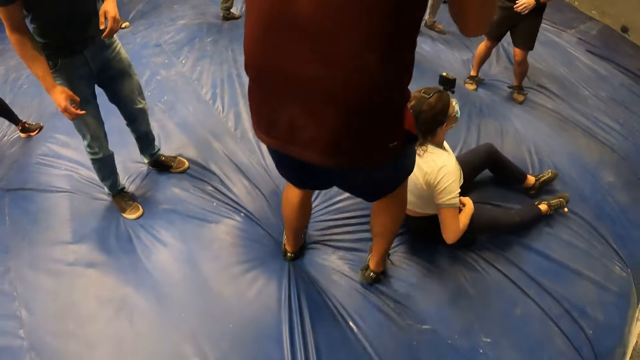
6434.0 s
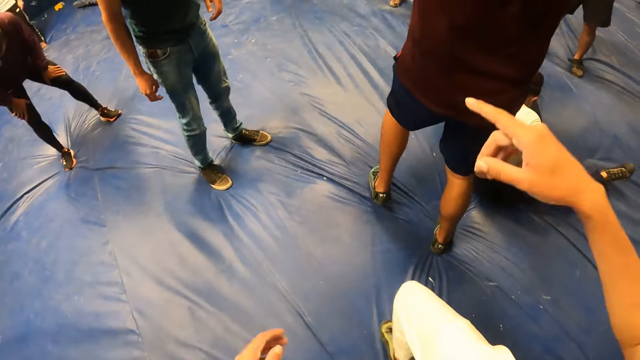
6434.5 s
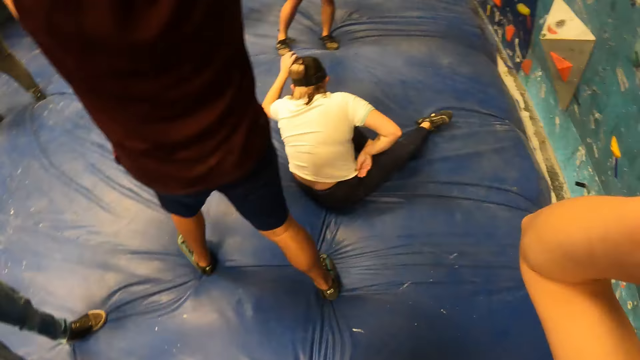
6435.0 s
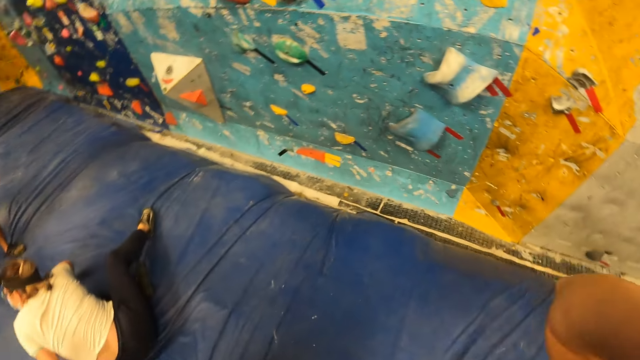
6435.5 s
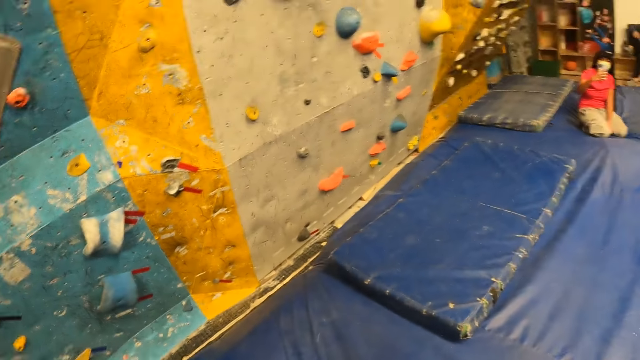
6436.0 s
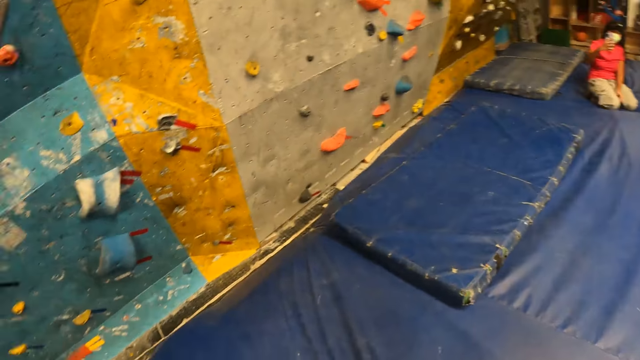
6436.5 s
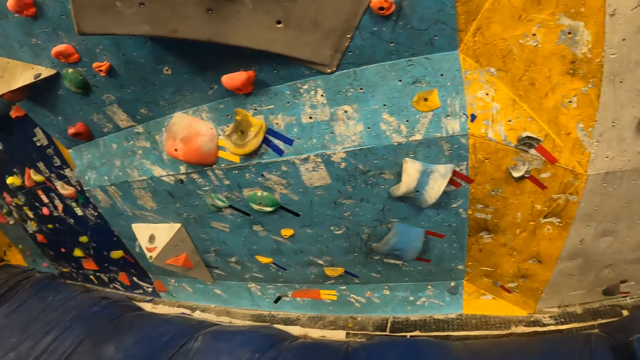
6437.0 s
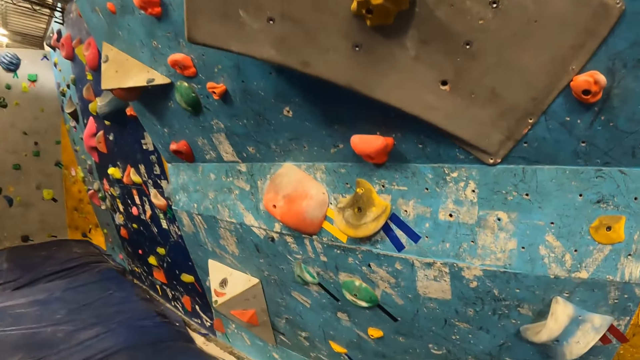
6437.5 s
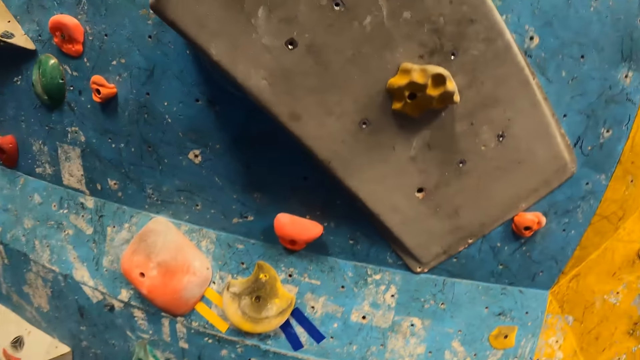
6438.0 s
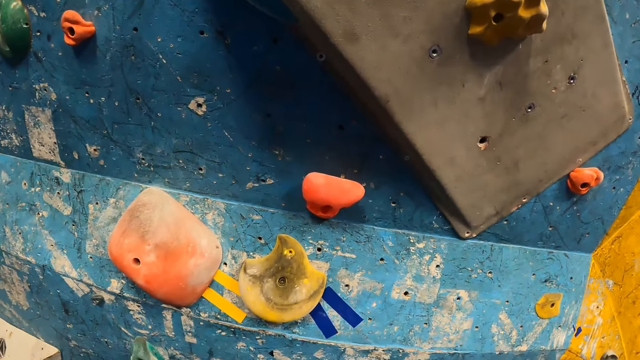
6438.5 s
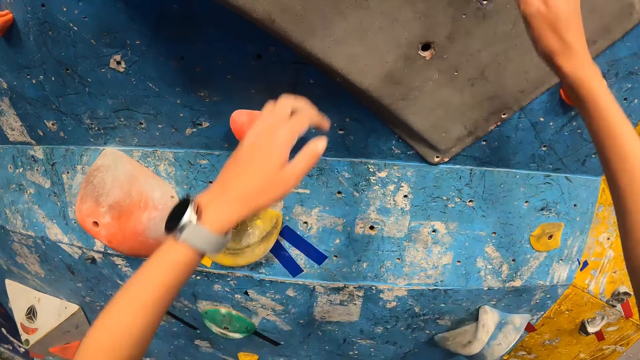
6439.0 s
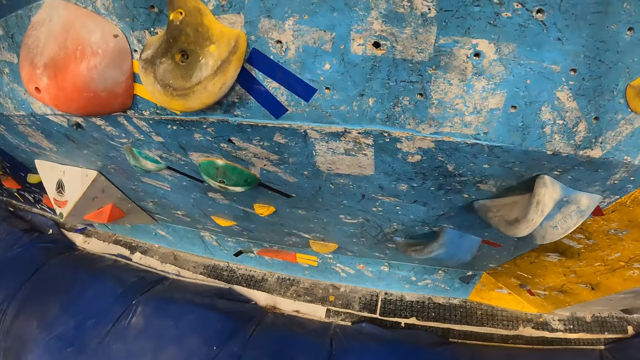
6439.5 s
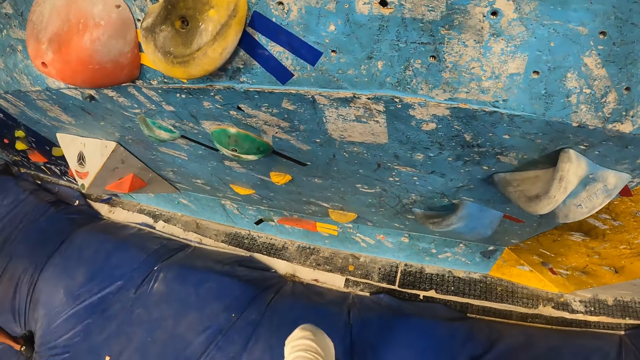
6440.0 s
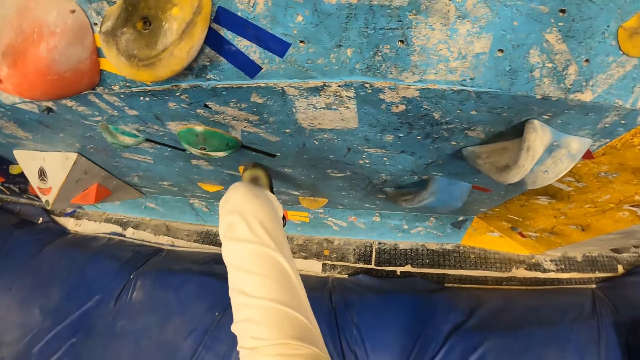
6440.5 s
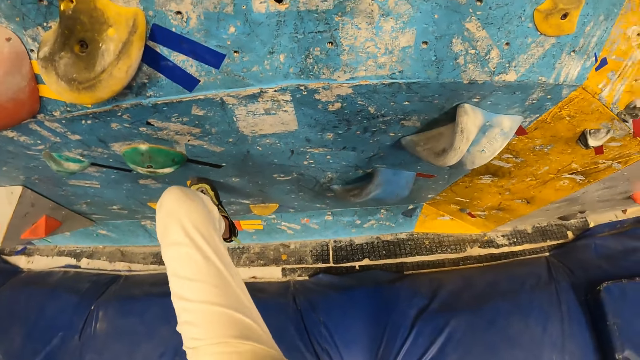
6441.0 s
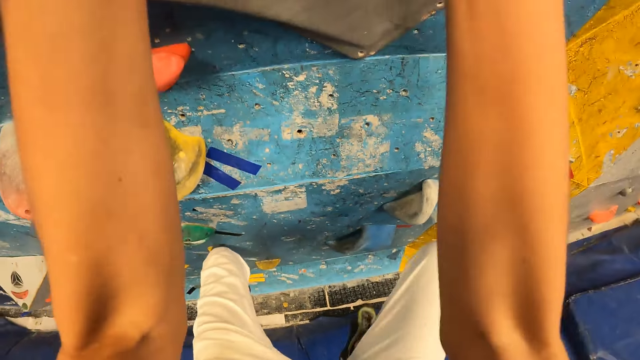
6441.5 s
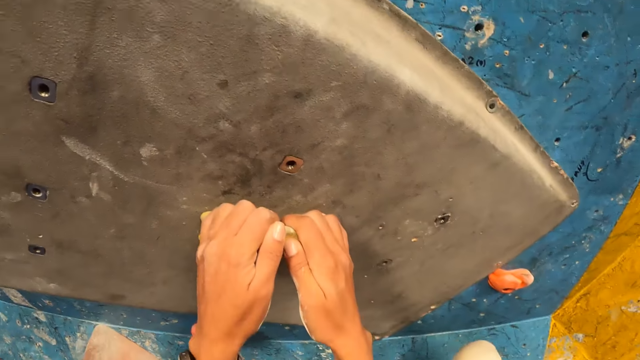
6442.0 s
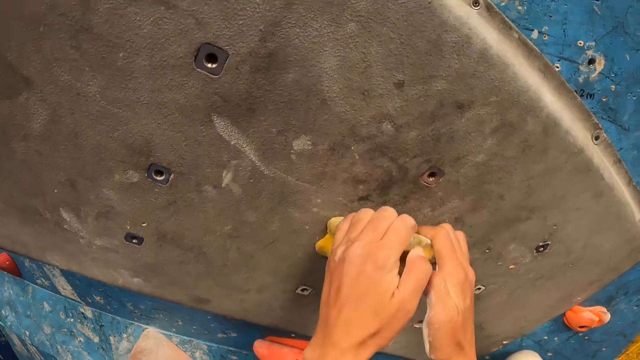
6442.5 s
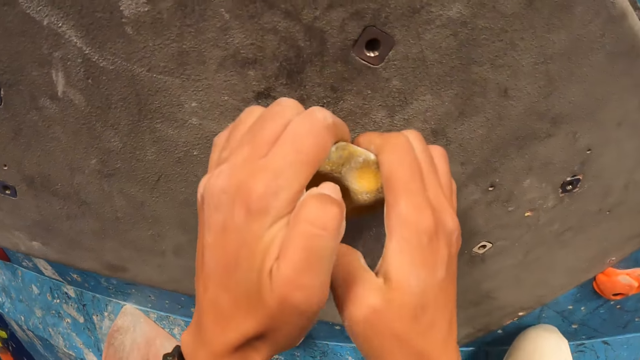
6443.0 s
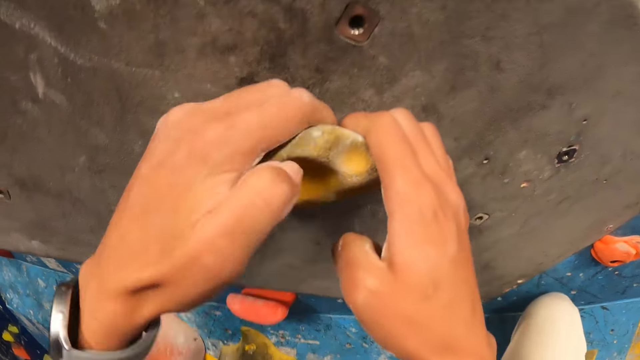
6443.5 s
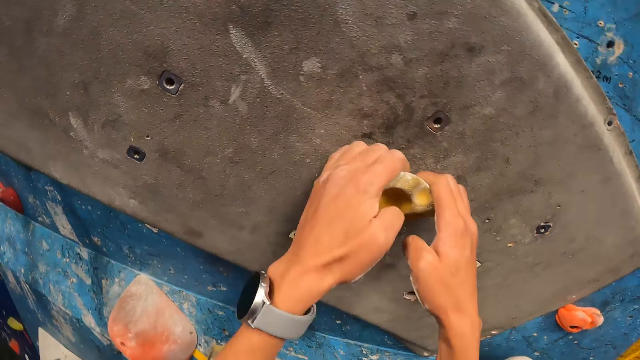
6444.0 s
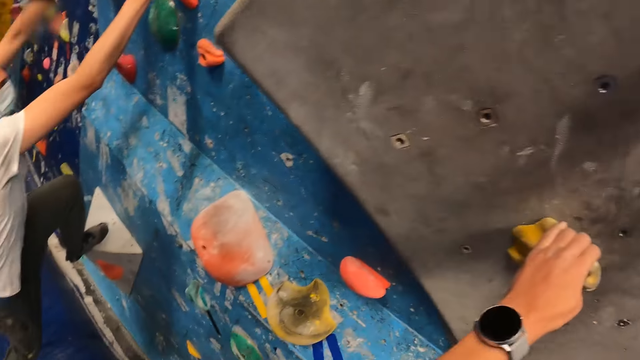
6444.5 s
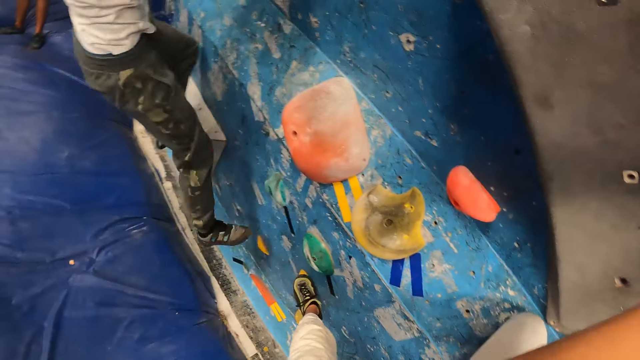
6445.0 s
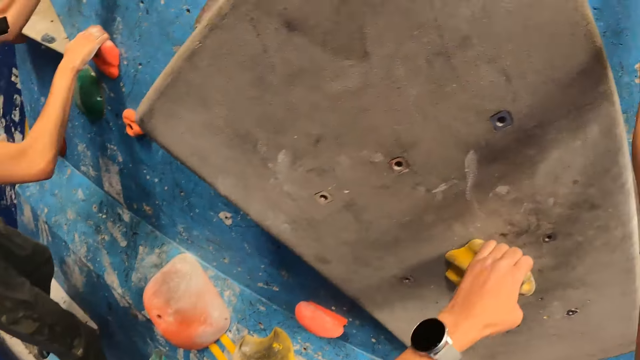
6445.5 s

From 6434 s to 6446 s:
The camera wearer touches her face with her right hand. She looks around. She climbs the bouldering wall with both hands.

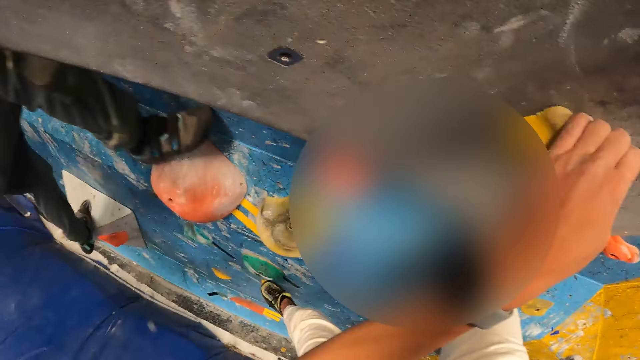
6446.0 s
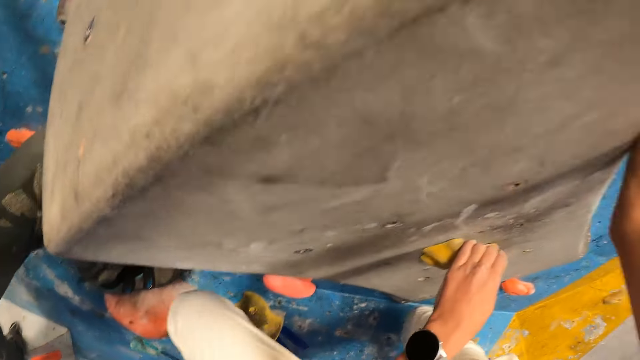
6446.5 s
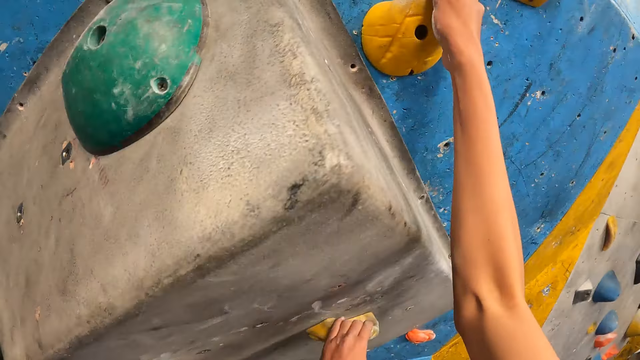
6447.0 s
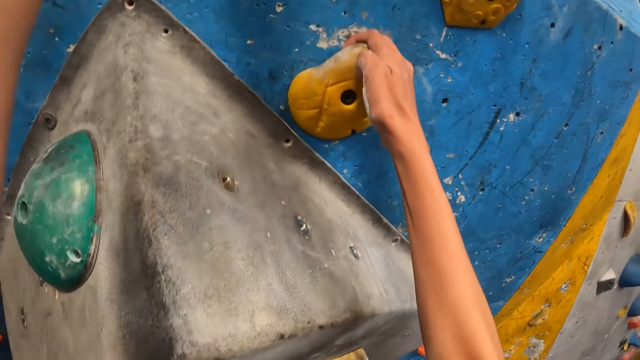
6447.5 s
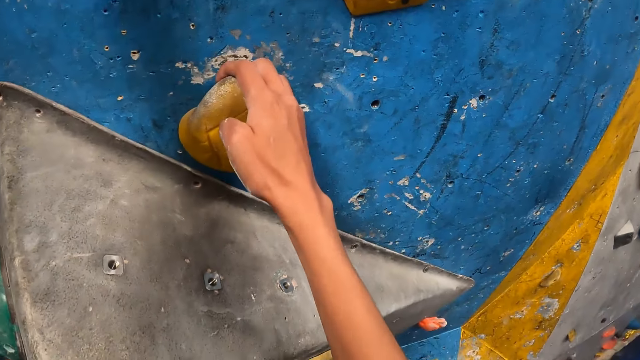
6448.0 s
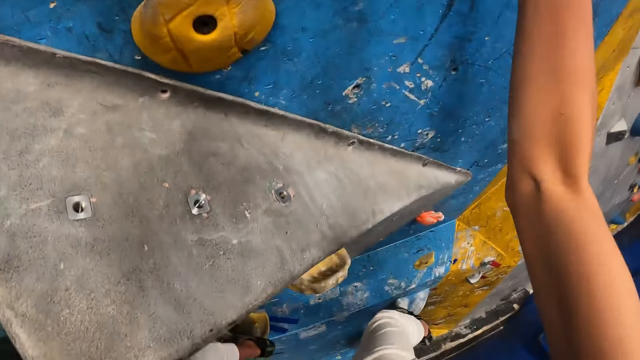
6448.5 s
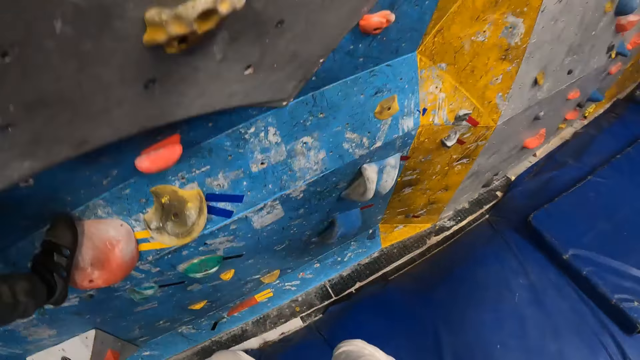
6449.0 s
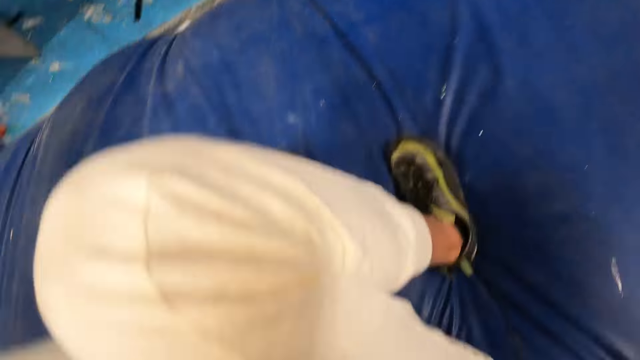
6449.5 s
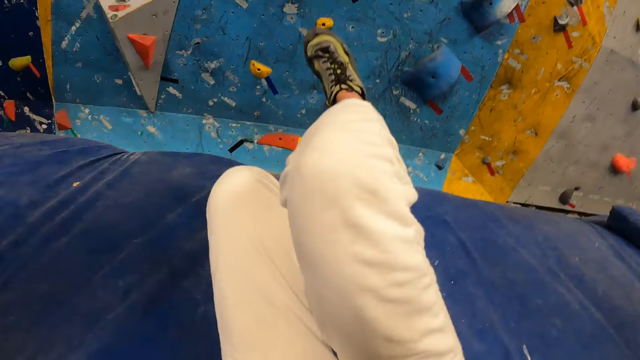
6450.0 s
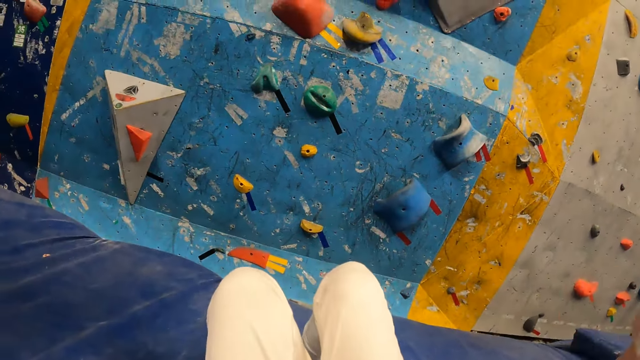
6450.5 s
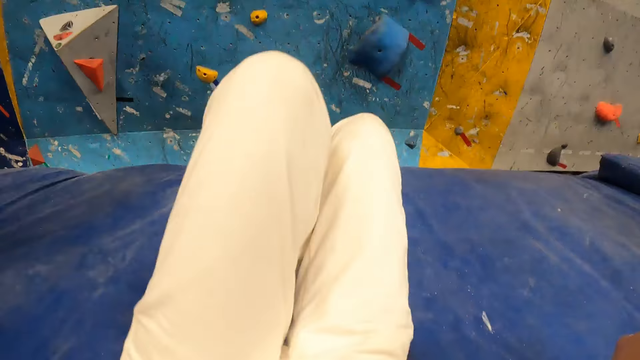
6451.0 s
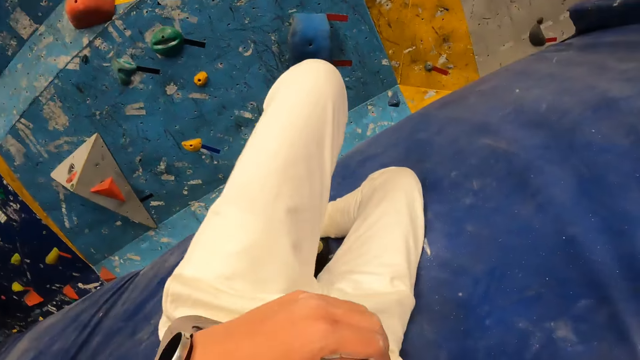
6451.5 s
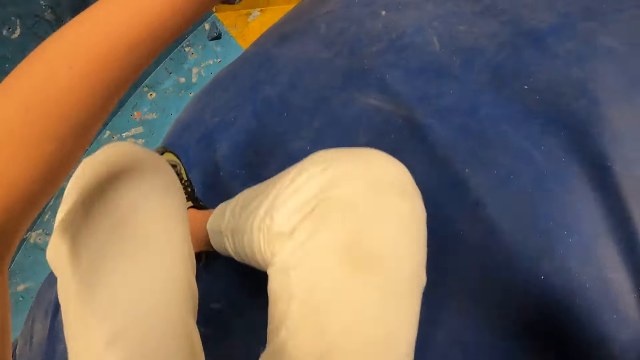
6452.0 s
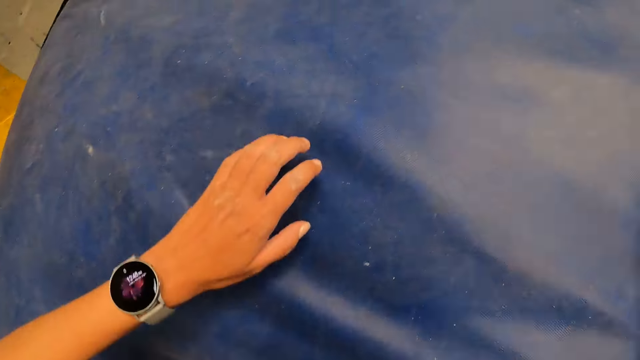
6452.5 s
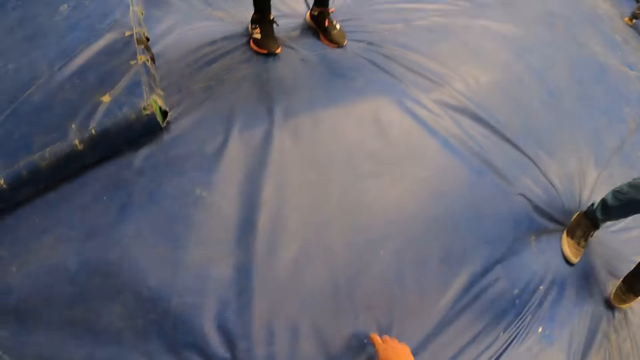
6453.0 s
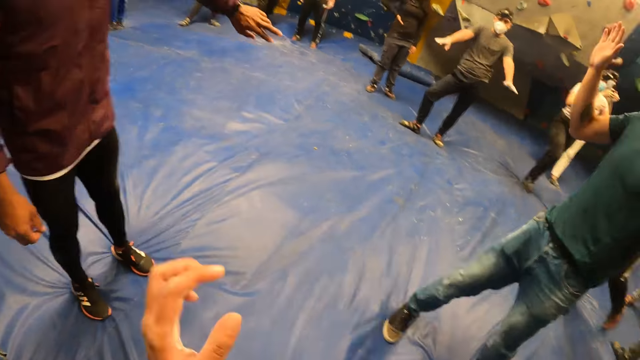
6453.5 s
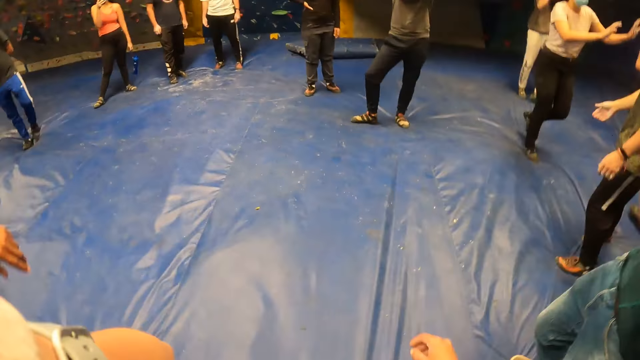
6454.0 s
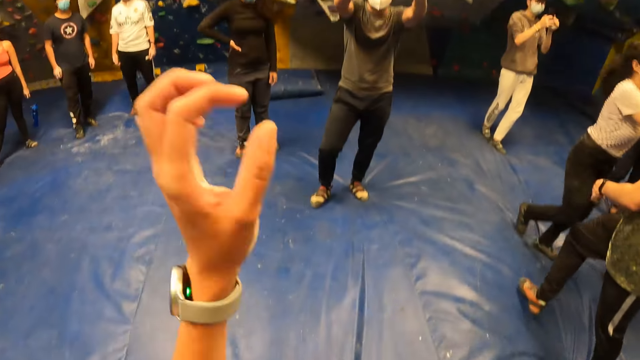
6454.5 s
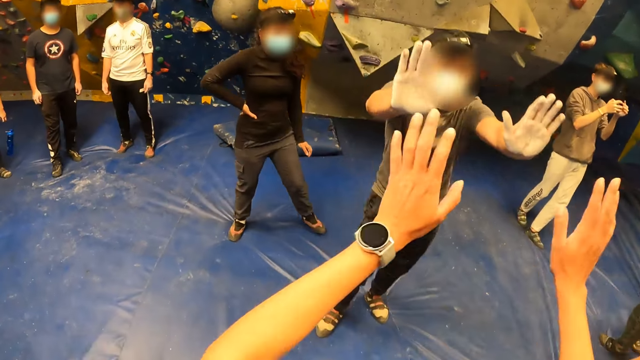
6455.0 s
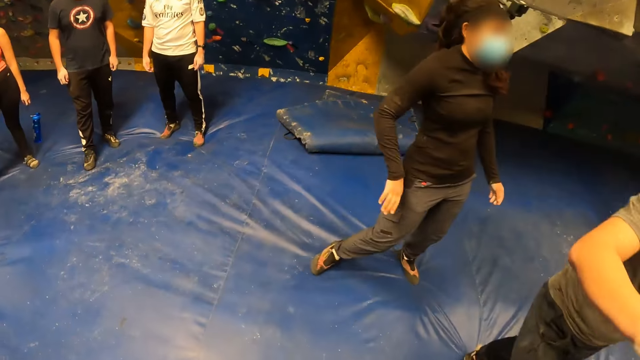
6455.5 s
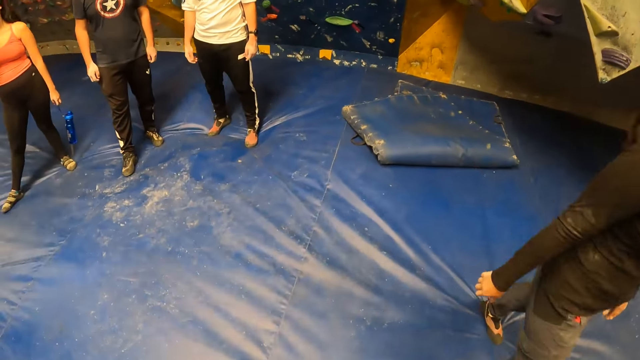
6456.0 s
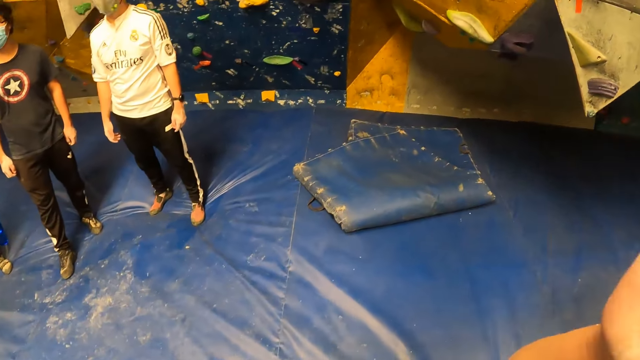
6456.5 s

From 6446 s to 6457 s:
The camera wearer jumps from the climbing rock. They stand up and walk around. They hit both hands of a man with both hands. They greet the man.
